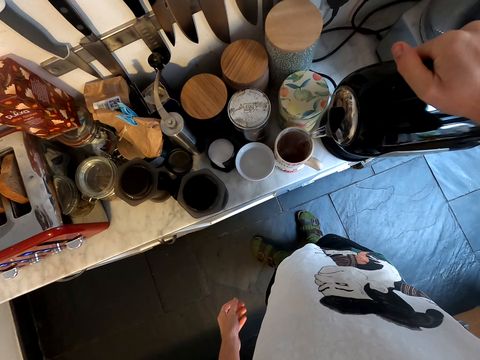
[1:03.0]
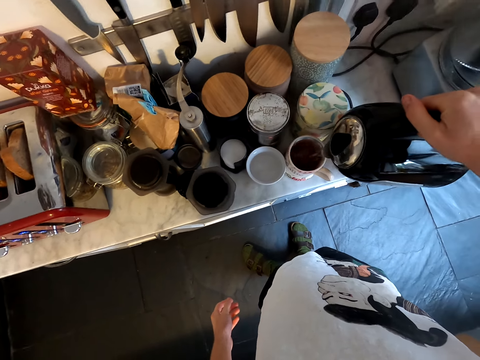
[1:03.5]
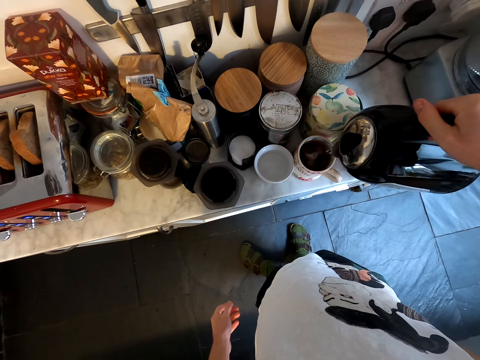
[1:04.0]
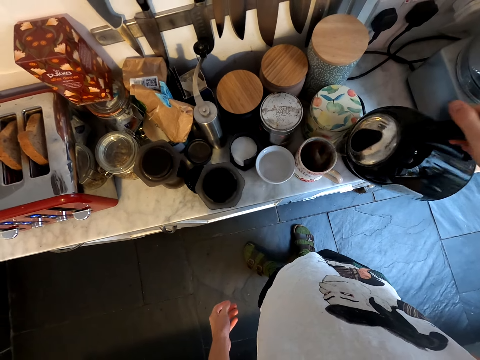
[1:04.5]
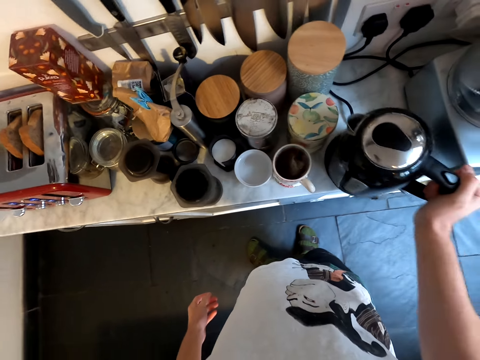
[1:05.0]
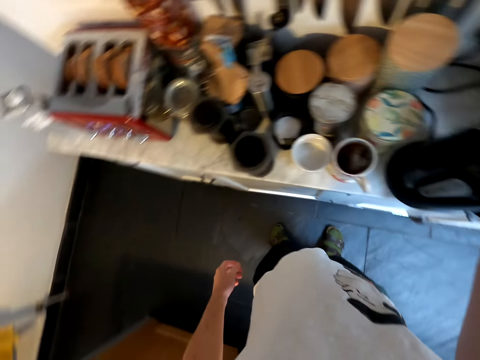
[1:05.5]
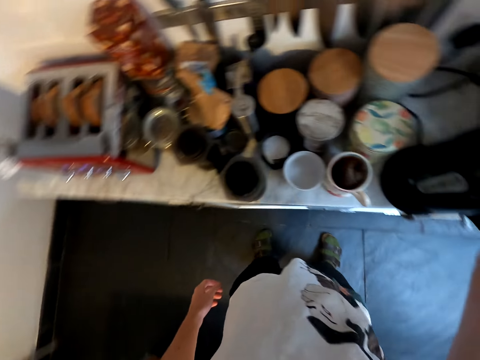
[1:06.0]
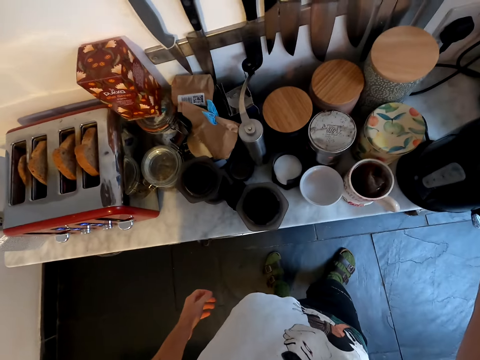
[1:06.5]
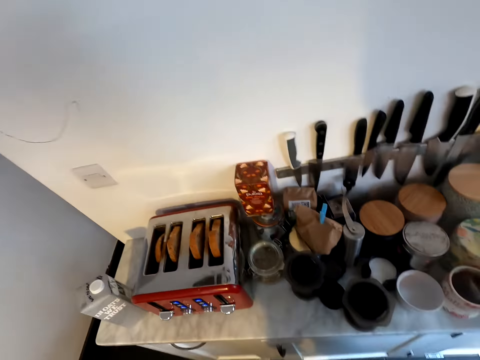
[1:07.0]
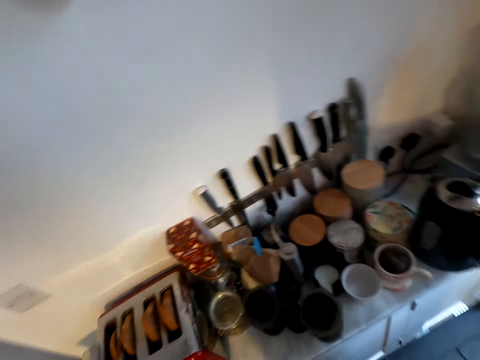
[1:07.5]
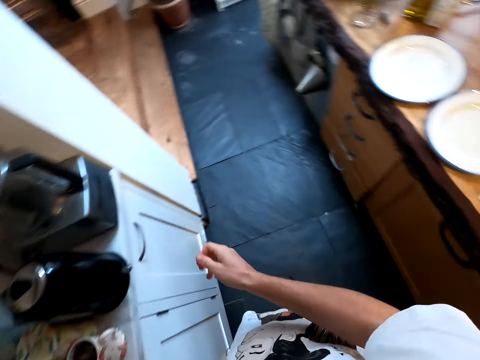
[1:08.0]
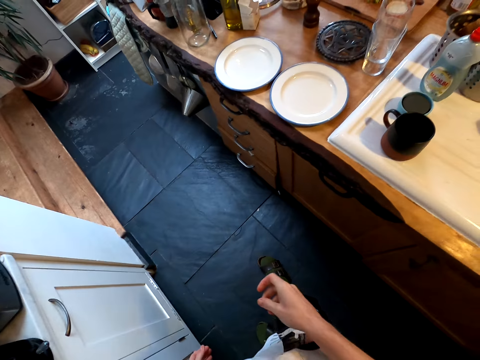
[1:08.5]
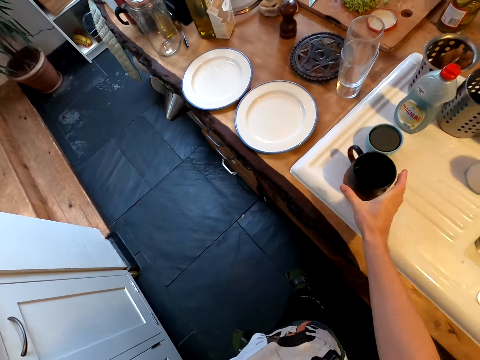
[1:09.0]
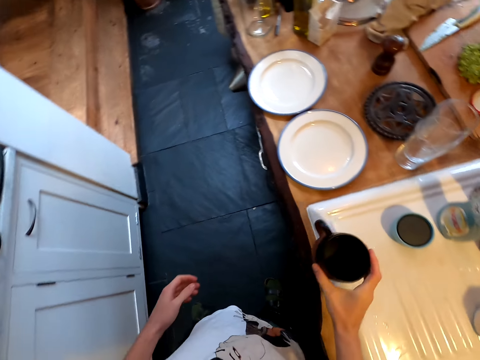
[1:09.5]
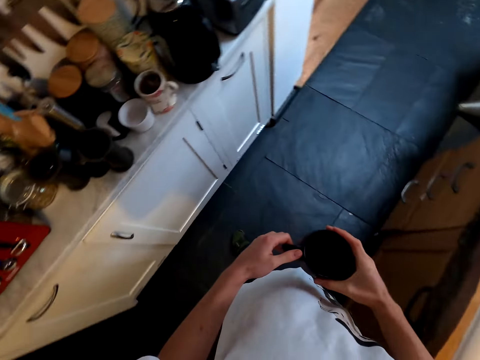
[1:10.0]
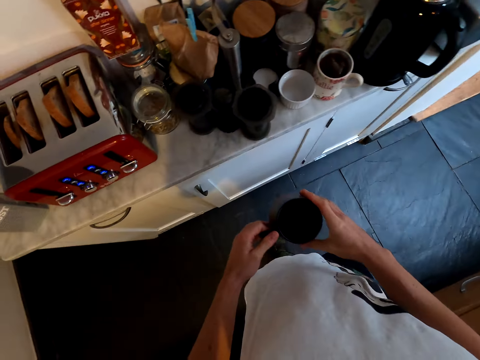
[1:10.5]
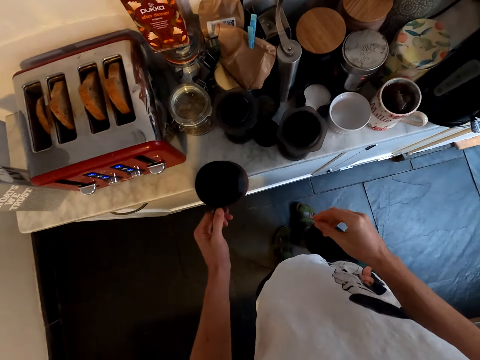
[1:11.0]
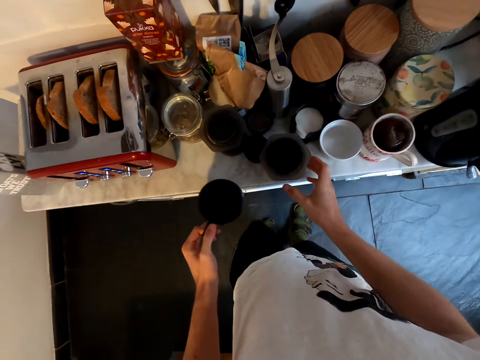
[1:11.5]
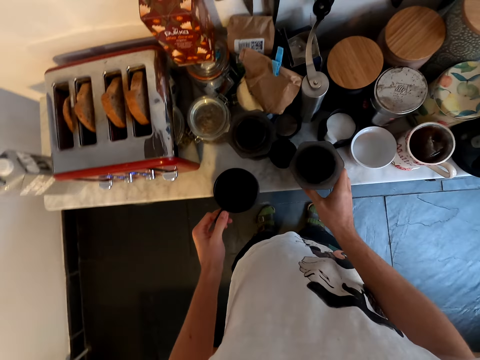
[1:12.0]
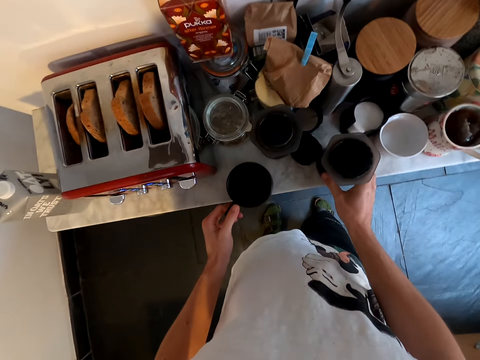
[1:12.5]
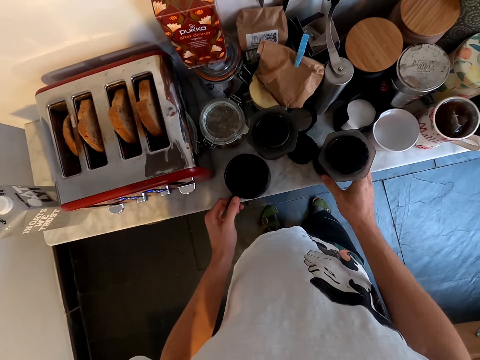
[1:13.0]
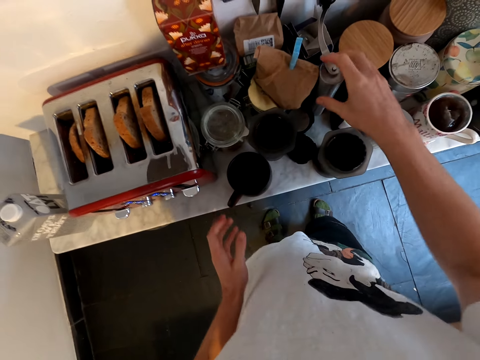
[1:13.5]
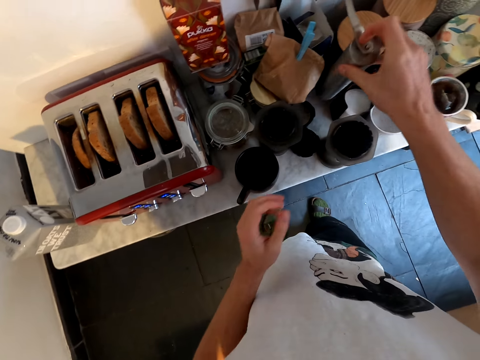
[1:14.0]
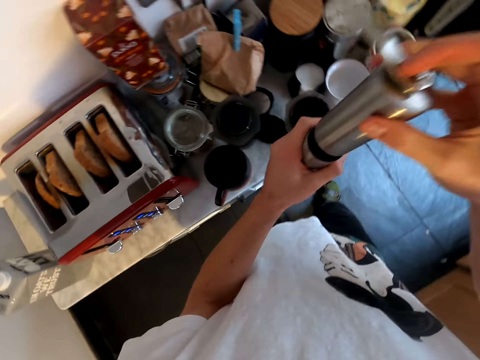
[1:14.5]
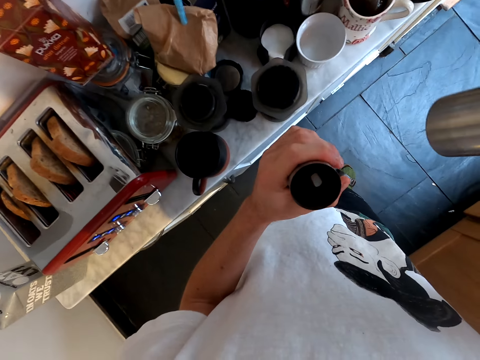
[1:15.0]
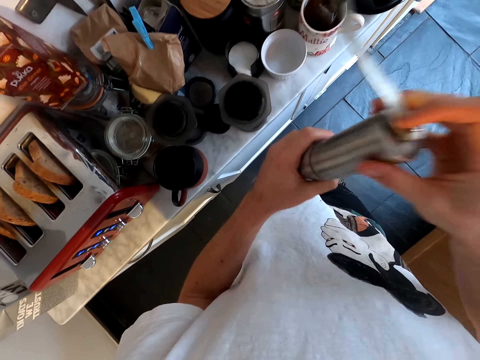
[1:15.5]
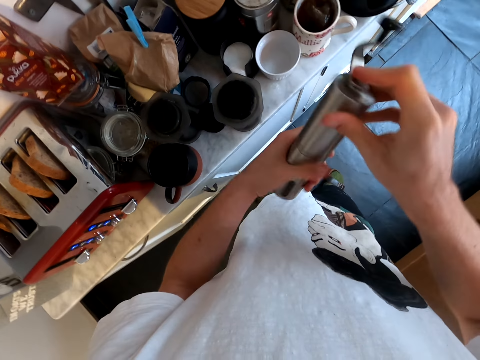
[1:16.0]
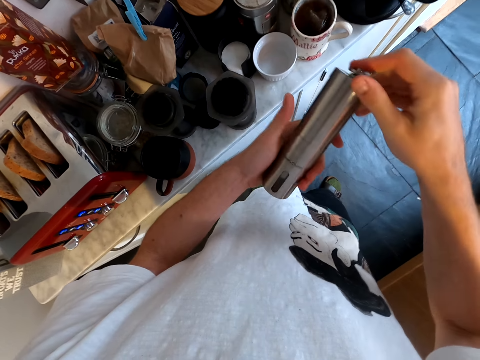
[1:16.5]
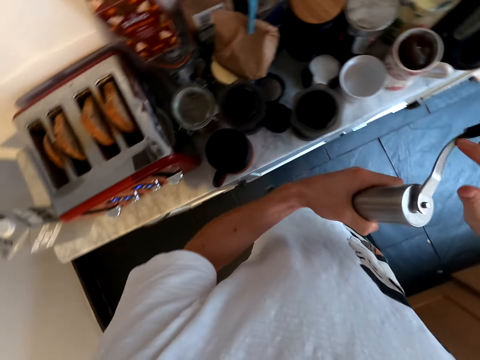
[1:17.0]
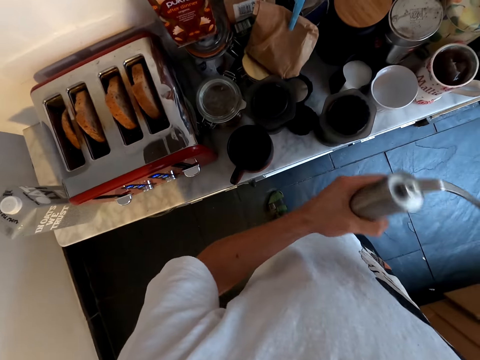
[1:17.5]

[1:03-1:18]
The camera wearer puts the electric jug on the counter. They walk around the kitchen. They pick up a mug. They switch the mug to the other hand. They walk toward the counter. They hold the mug. They put the mug on the counter. They pick up a bottle or grinder. They open the bottle. They cover the bottle.

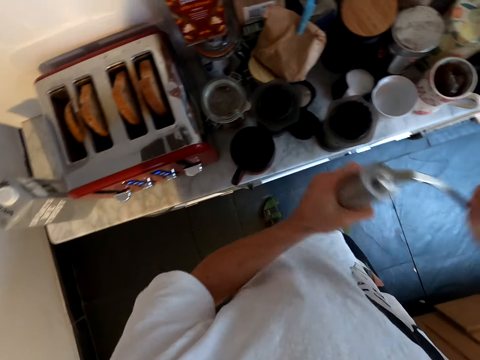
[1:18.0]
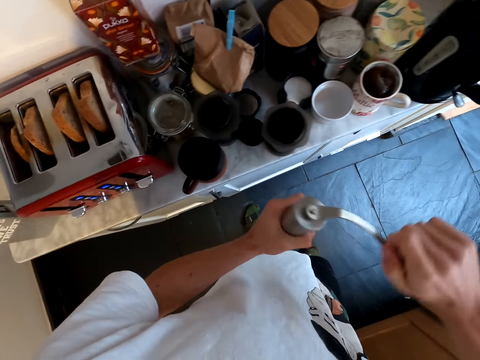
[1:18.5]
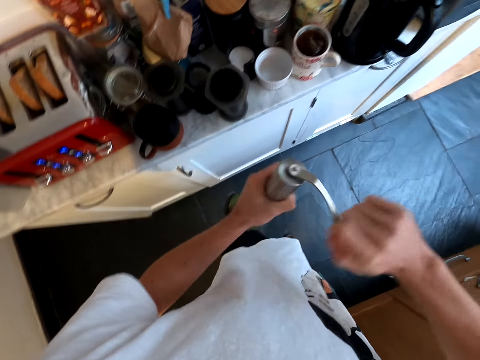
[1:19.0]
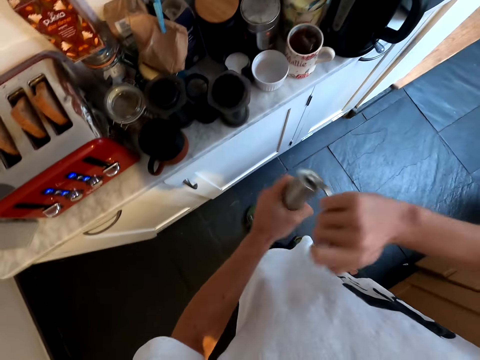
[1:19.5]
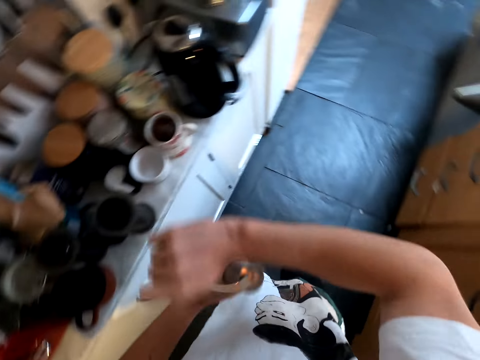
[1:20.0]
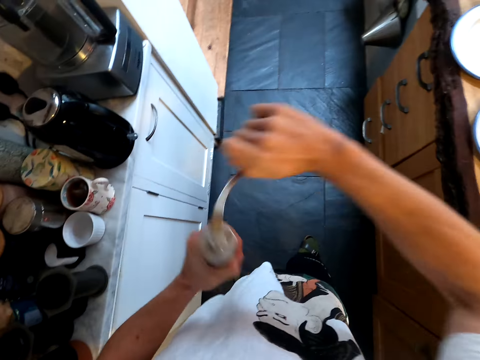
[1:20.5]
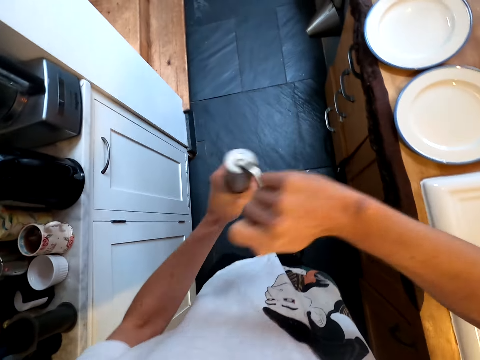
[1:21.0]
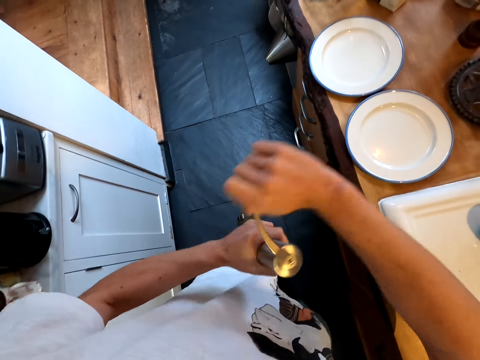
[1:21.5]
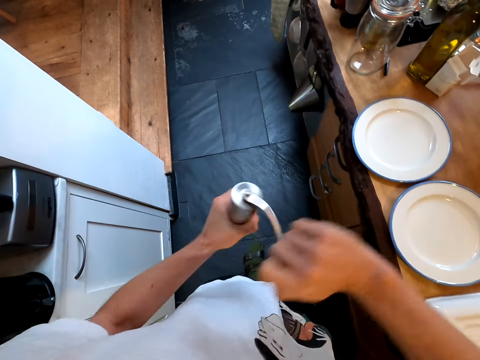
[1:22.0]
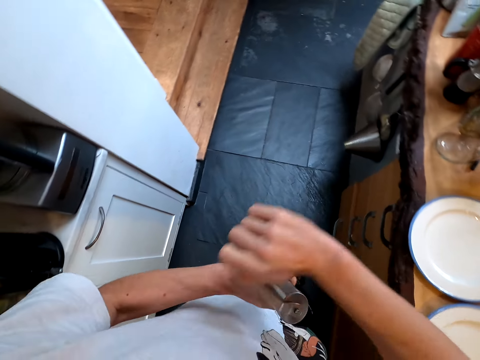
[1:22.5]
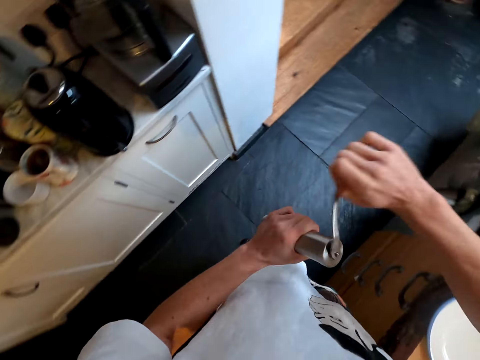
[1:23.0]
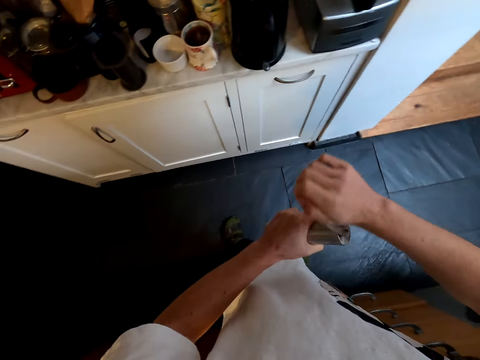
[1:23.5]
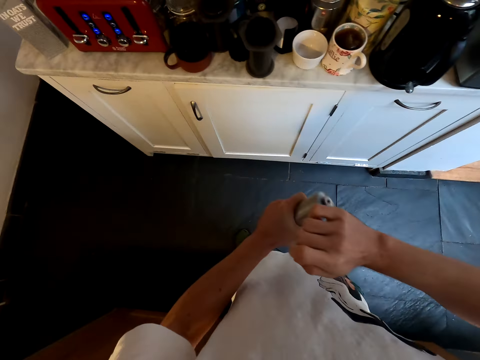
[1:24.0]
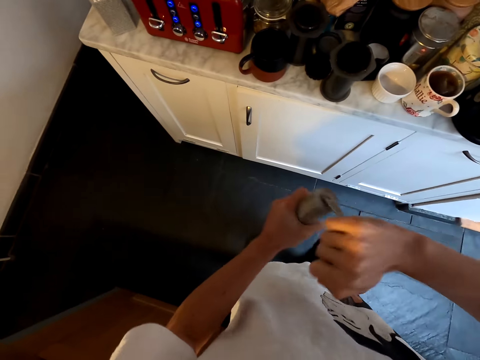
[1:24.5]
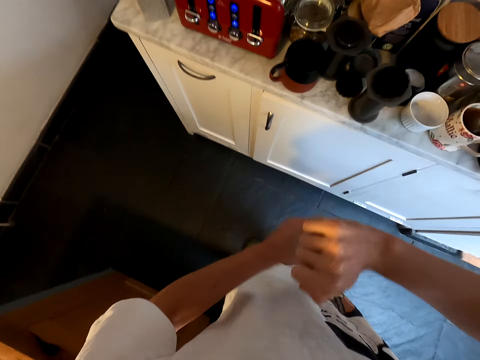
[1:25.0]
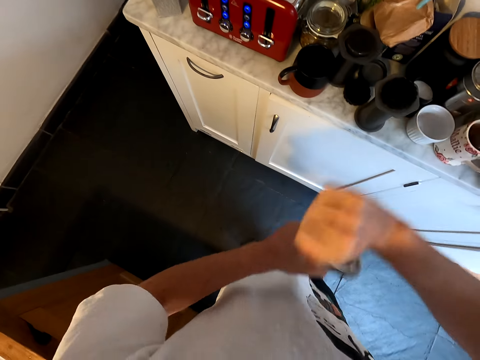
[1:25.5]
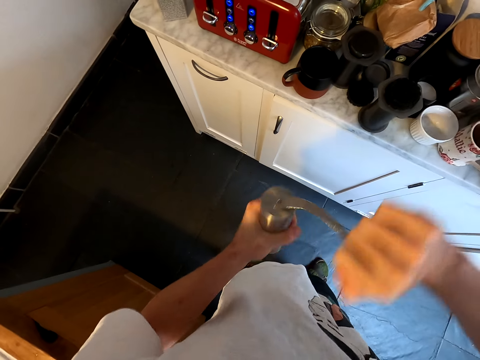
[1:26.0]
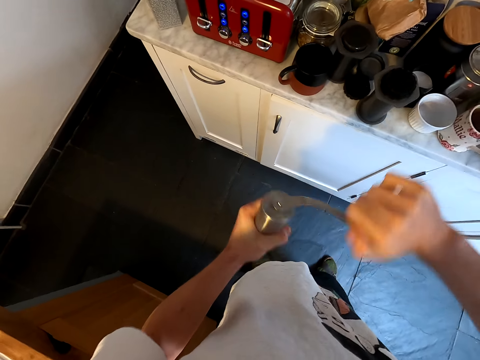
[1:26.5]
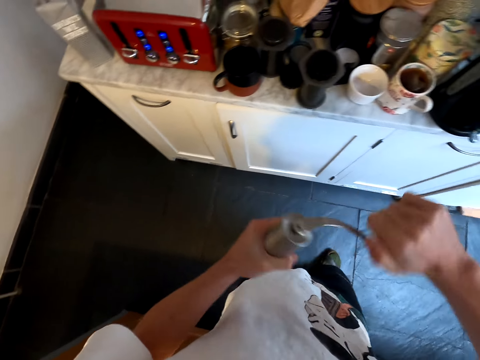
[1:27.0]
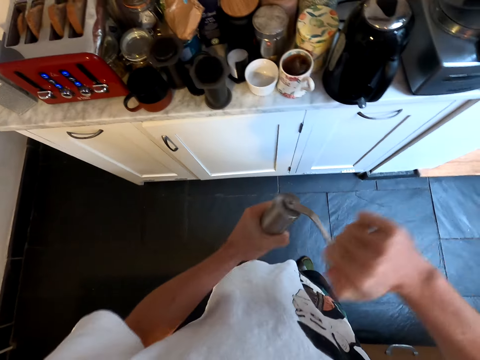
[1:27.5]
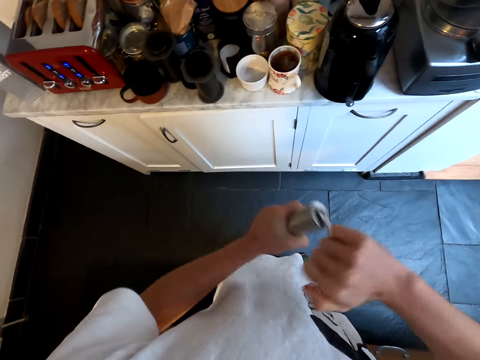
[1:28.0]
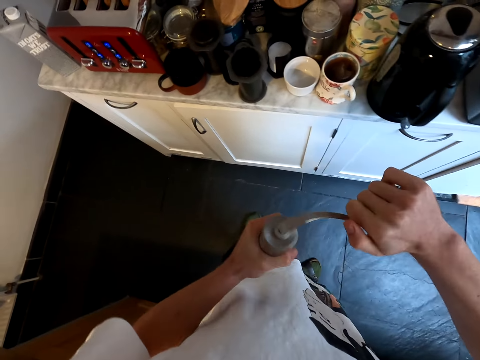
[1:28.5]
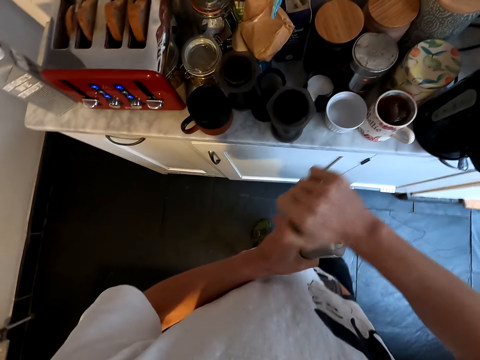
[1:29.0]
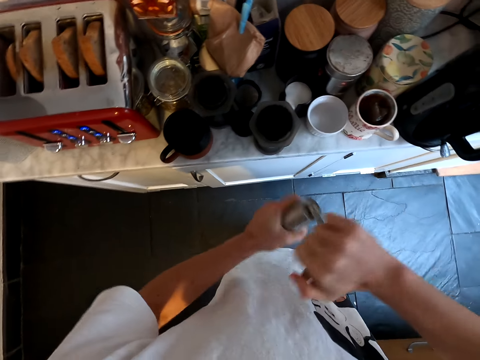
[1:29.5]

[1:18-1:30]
The camera wearer rotates the bottle lid. They use a grinder. They walk around the kitchen. They rotate the bottle lid. They walk around the kitchen. They rotate the bottle lid.
